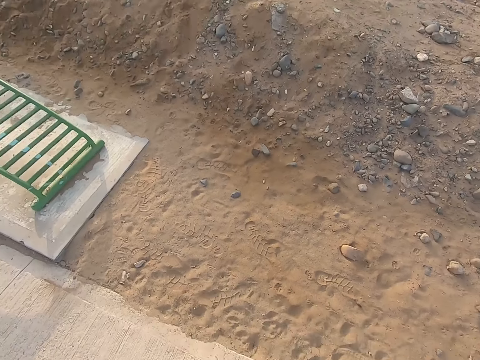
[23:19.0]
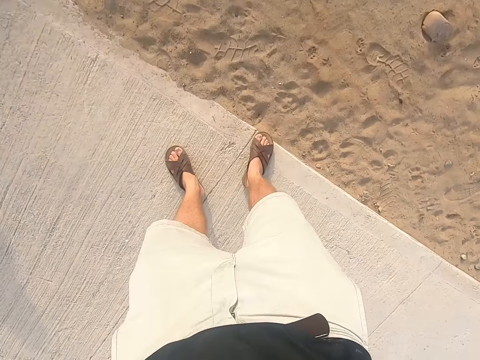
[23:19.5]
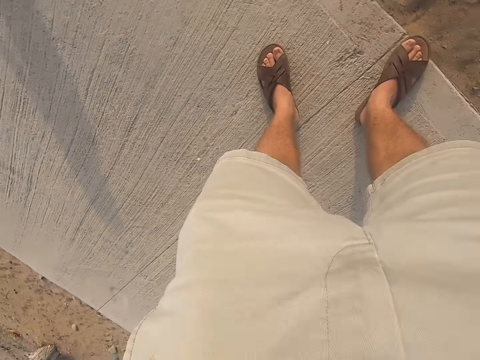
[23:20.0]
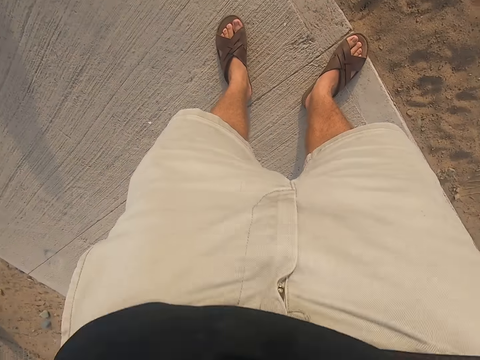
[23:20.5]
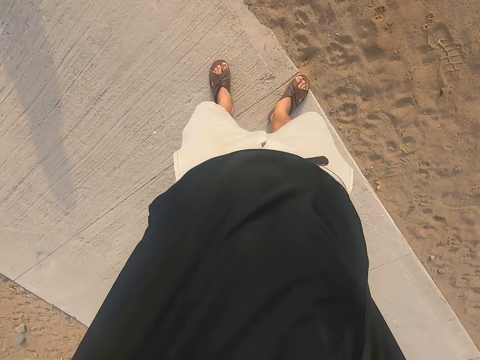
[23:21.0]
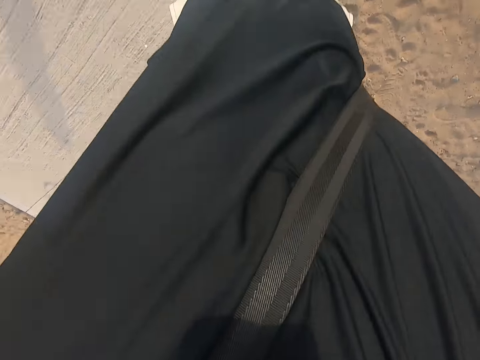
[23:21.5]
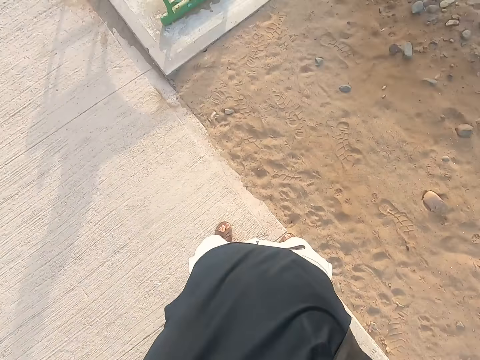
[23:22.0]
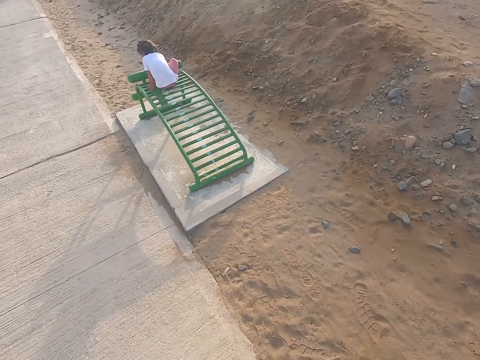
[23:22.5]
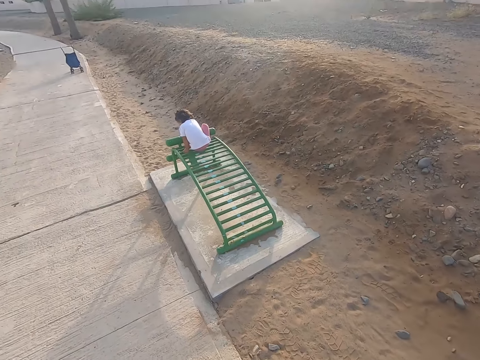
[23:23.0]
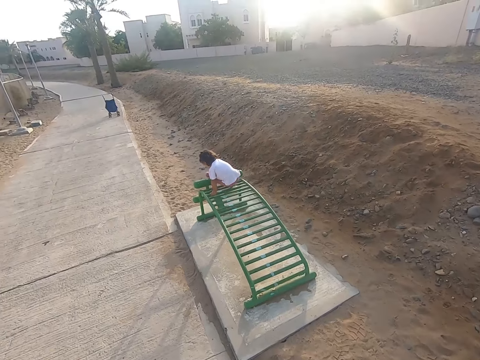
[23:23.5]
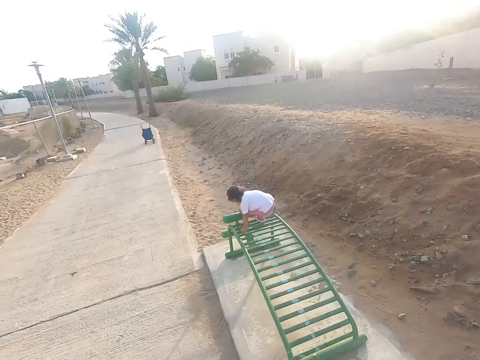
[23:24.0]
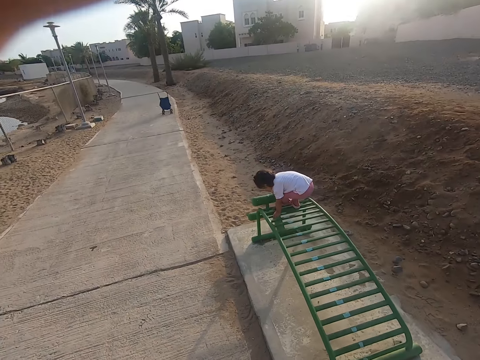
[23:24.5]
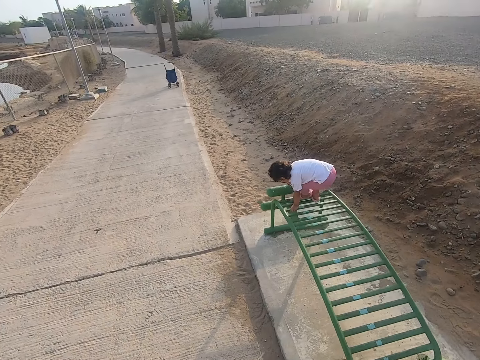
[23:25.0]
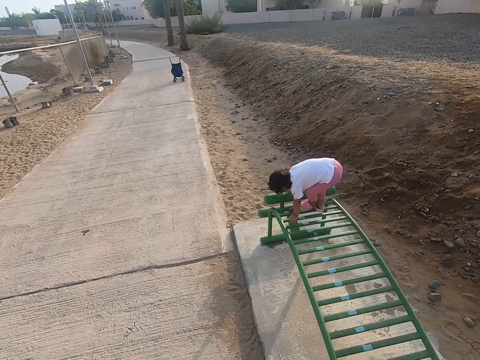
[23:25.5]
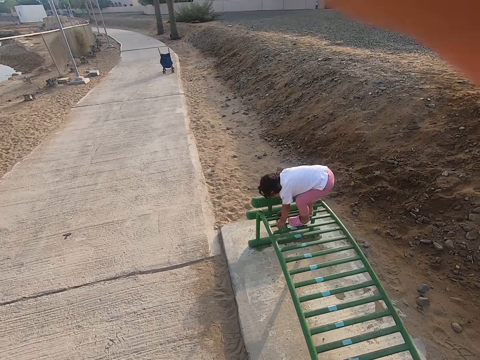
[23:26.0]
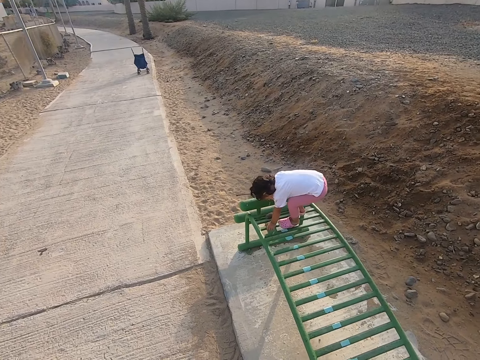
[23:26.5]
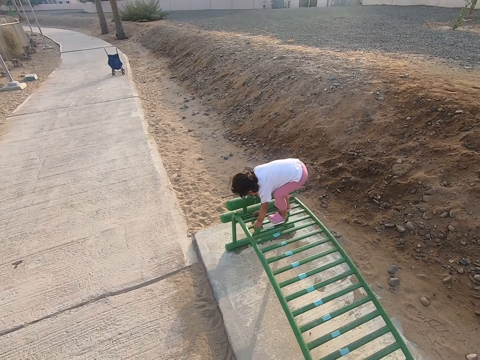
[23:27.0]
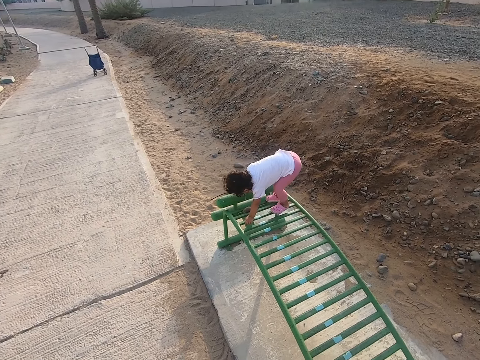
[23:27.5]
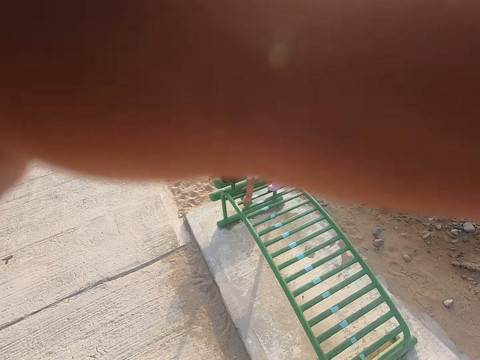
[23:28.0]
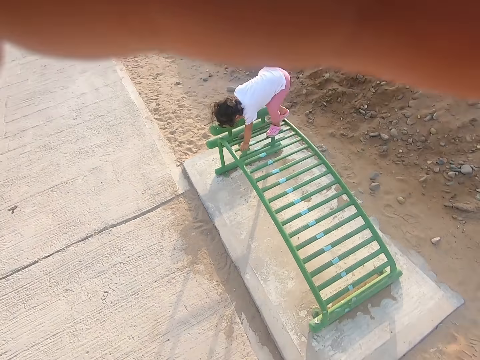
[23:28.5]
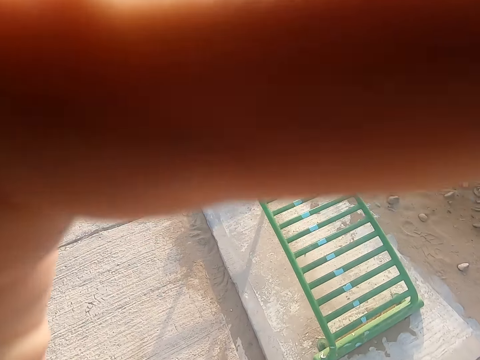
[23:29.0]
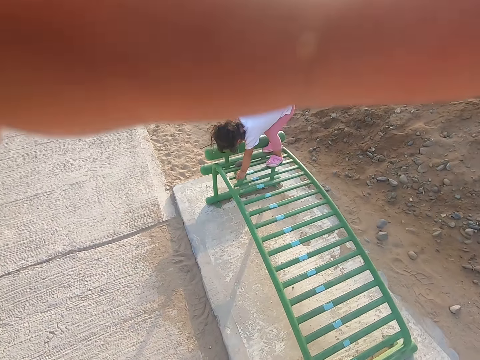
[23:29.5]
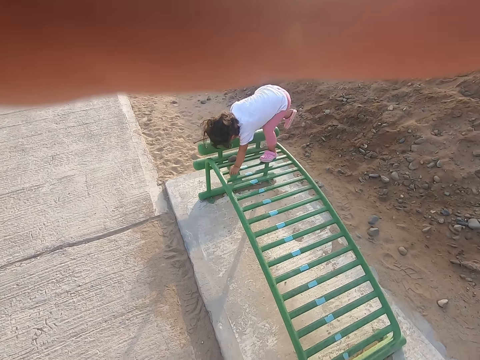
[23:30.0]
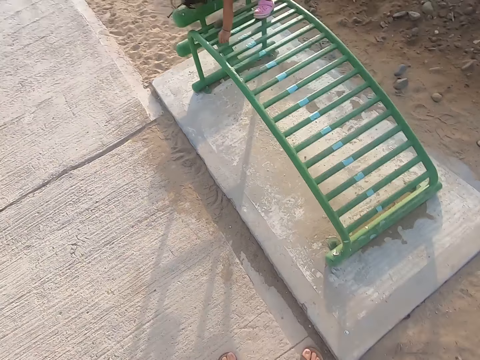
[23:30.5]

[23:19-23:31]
The camera wearer adjusts the camera. A girl stands on a lounger.

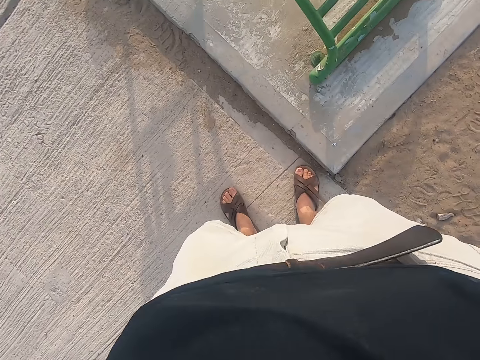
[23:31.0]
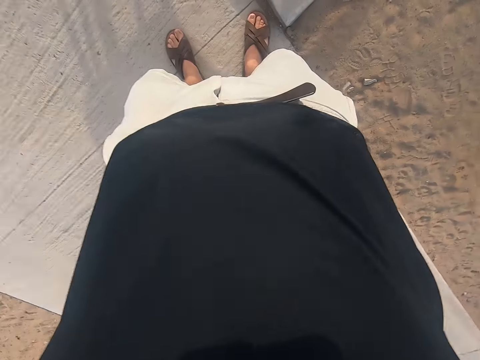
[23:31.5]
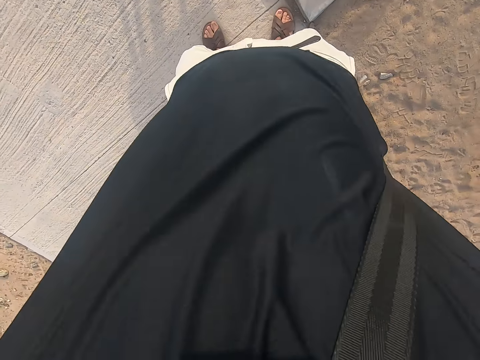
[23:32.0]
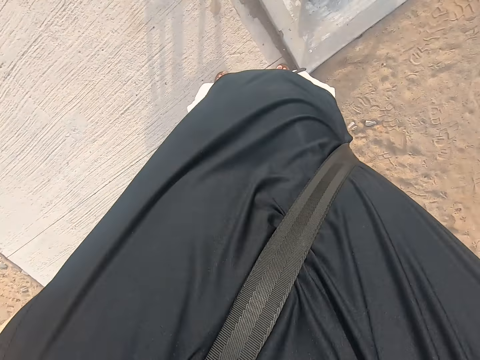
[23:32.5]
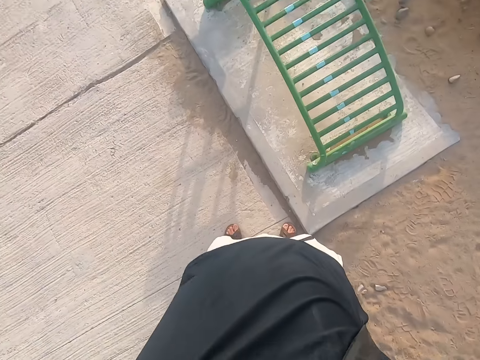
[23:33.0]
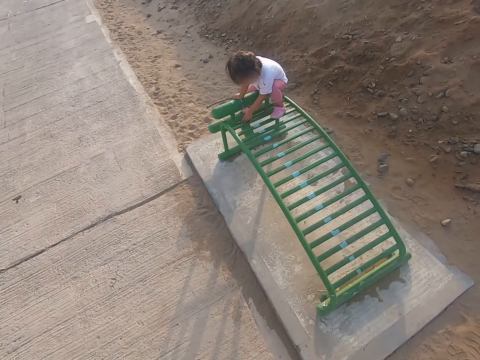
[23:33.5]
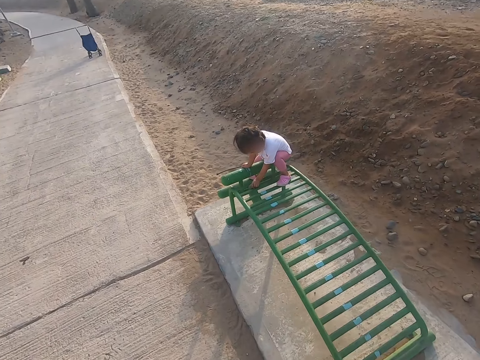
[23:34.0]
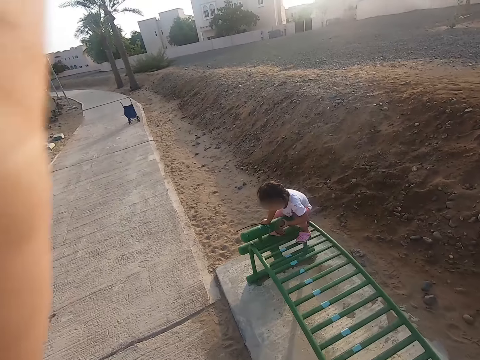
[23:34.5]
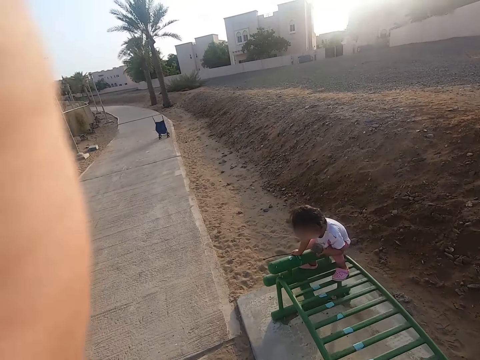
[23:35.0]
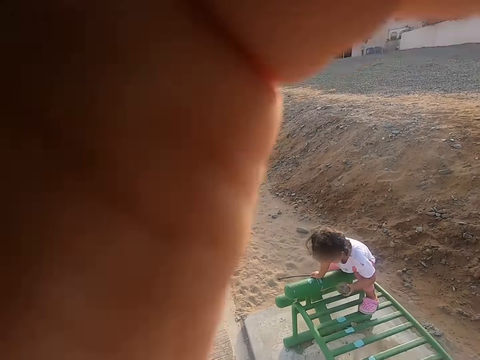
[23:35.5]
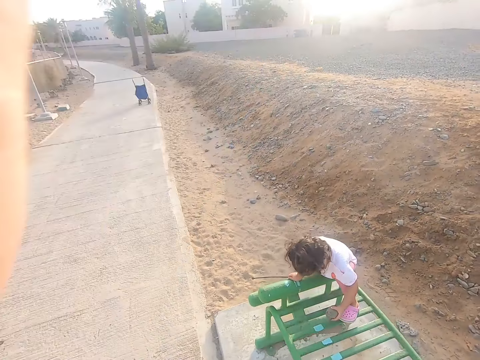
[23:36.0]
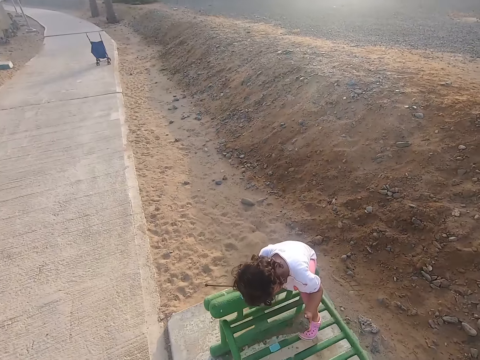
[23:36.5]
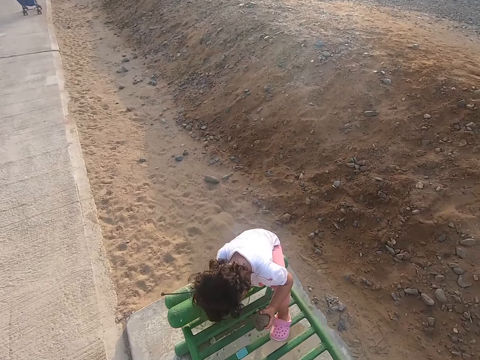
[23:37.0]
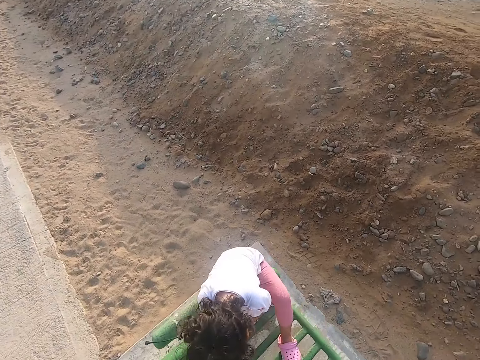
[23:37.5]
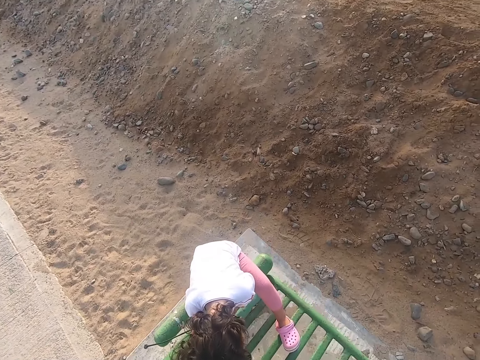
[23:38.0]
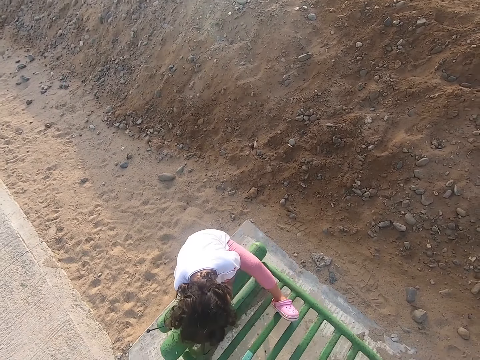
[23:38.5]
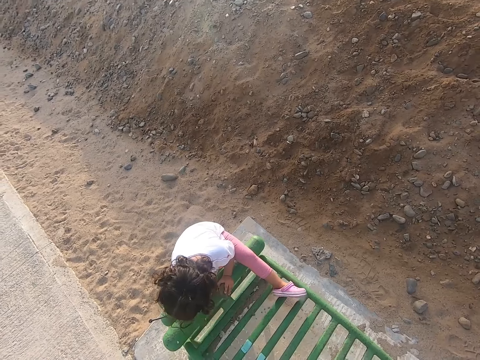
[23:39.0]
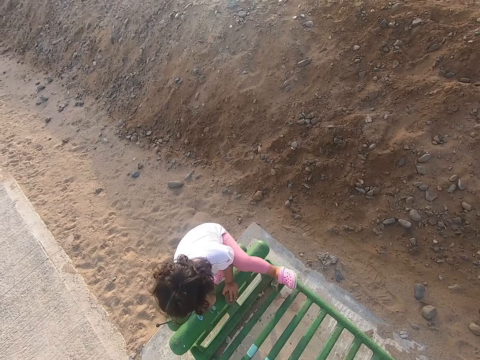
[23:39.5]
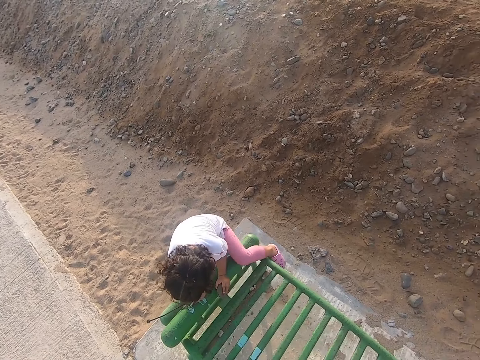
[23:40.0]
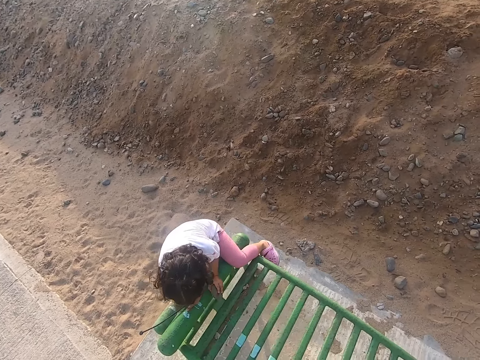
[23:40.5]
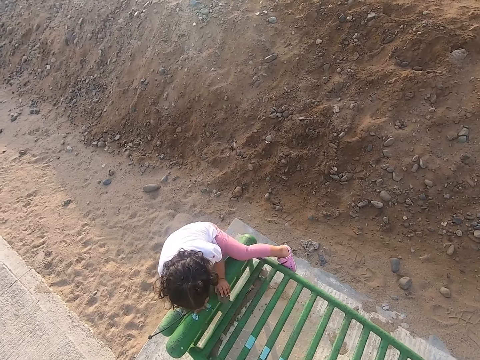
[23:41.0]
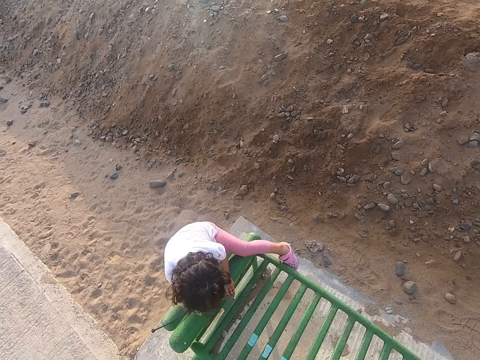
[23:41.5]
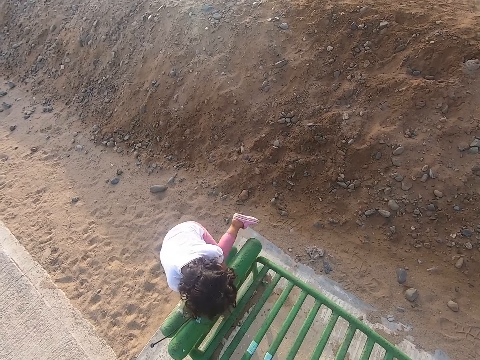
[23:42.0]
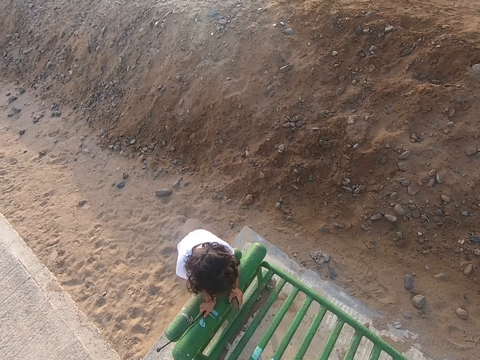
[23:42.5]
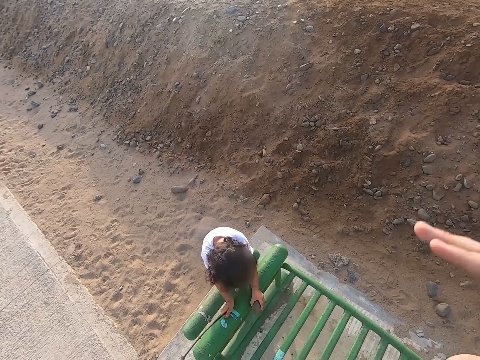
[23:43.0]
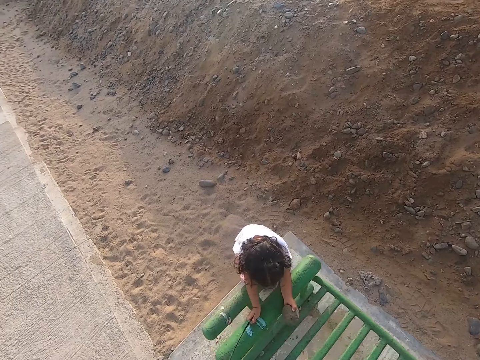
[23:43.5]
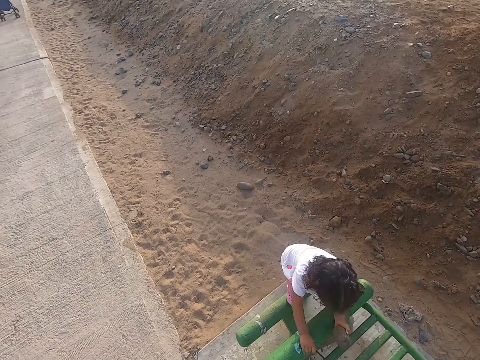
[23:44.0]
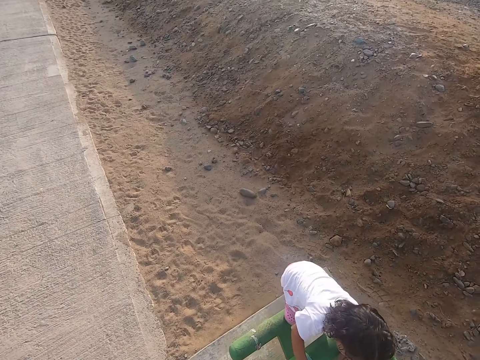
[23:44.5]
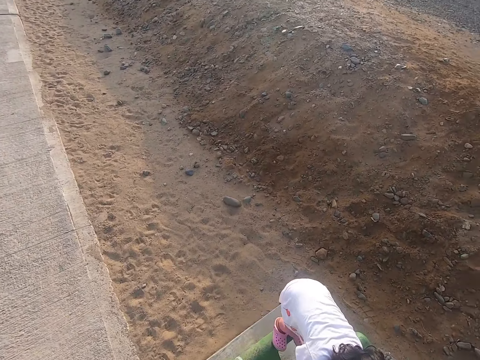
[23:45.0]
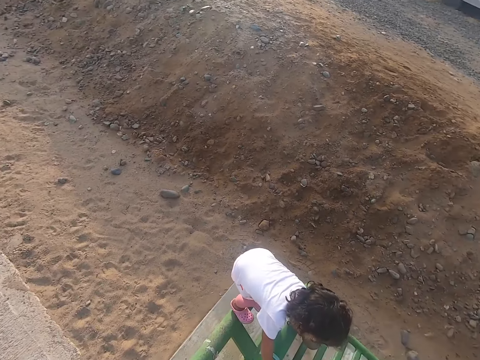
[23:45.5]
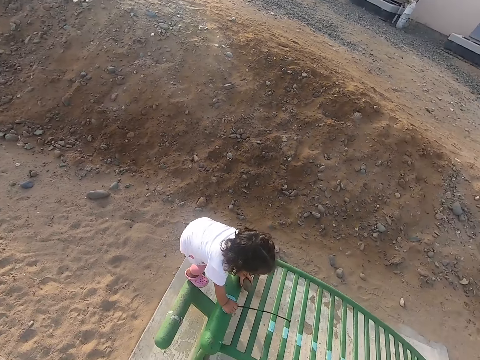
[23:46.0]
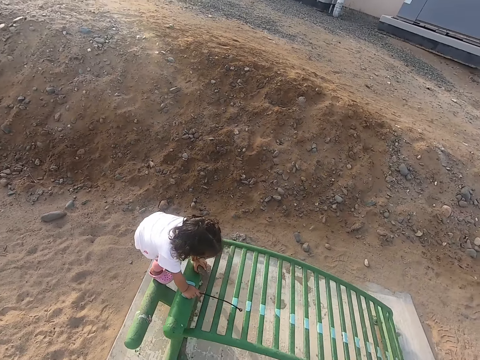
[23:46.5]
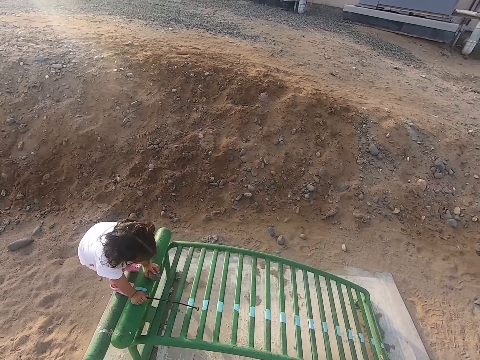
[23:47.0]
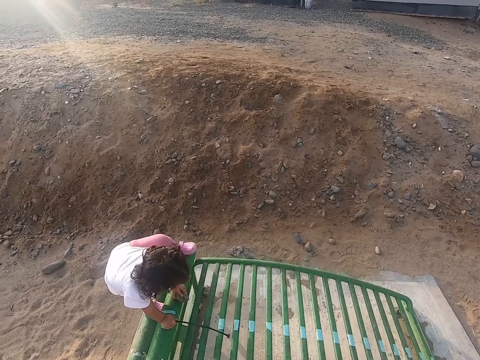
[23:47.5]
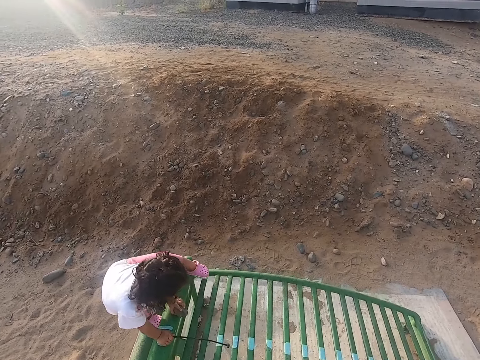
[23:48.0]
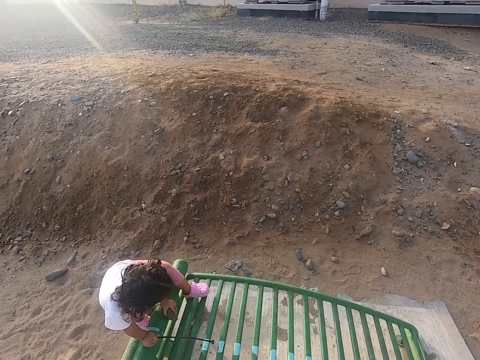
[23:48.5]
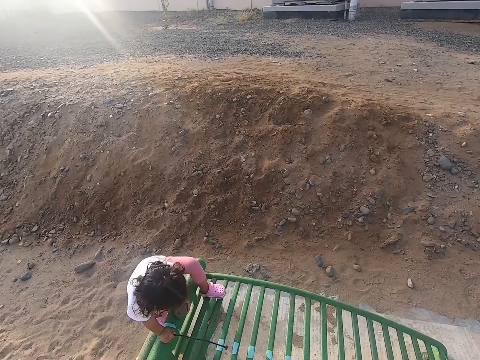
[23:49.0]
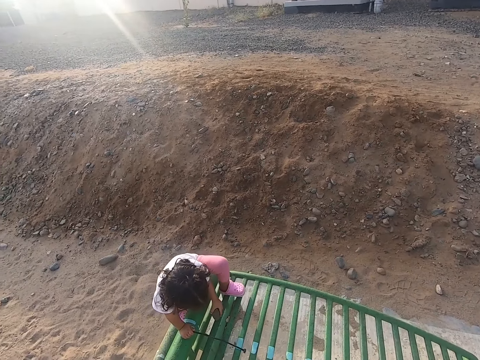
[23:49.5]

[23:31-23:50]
The camera wearer moves the camera up. A girl plays with a stick. The girl gets out of a lounger. The girl climbs on the lounger.
